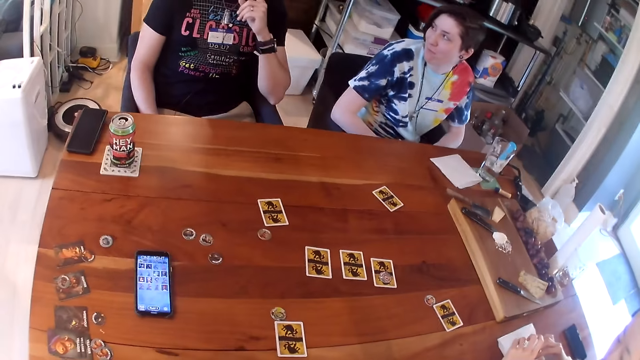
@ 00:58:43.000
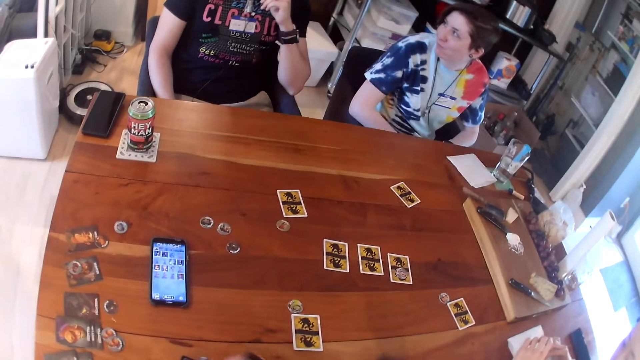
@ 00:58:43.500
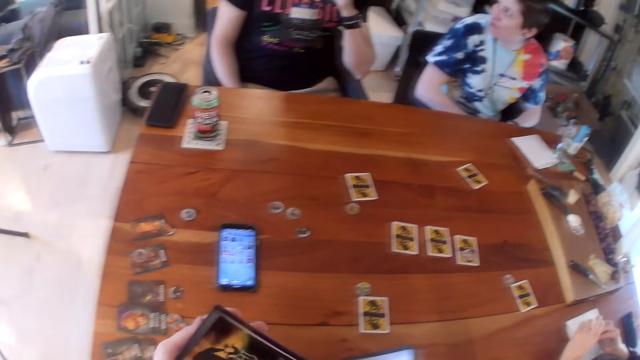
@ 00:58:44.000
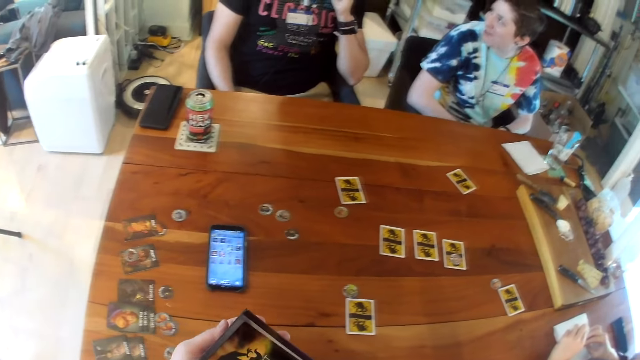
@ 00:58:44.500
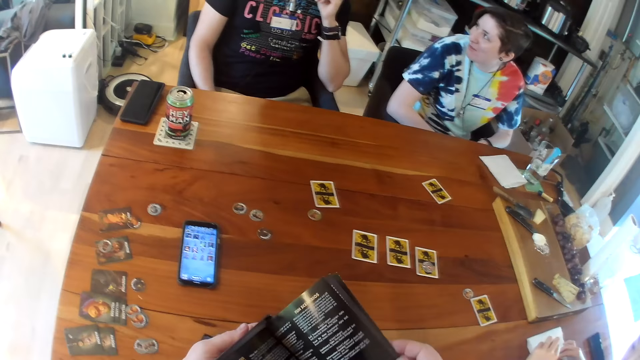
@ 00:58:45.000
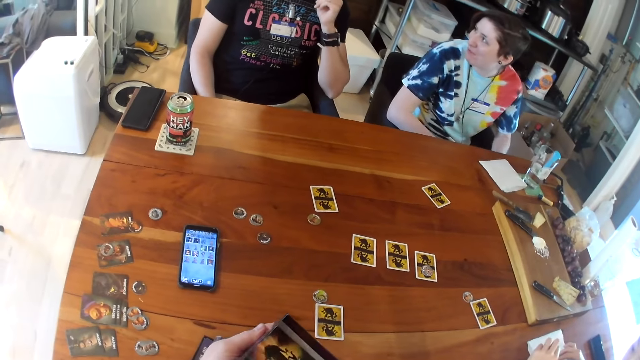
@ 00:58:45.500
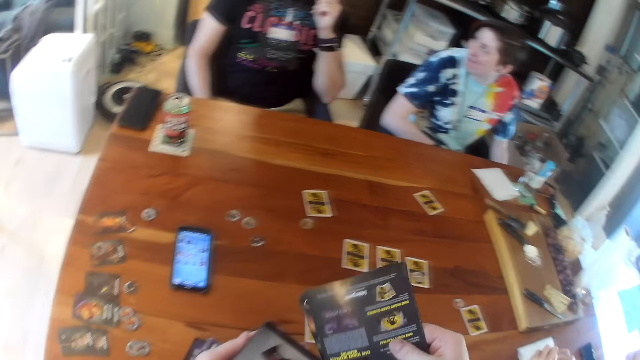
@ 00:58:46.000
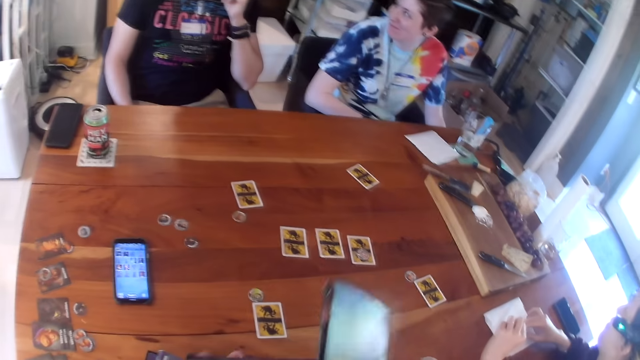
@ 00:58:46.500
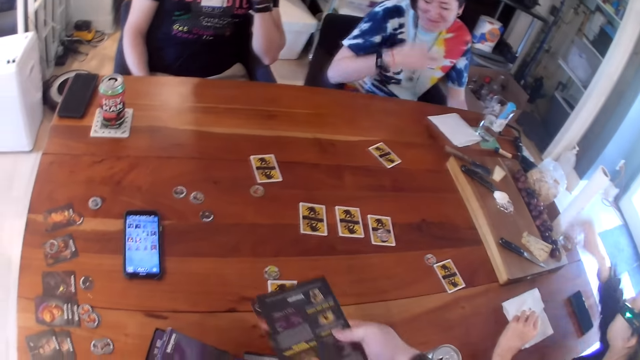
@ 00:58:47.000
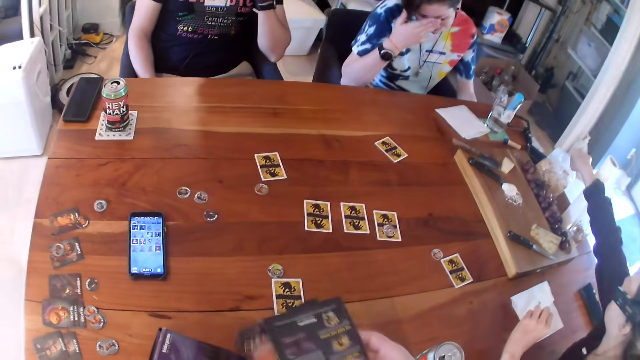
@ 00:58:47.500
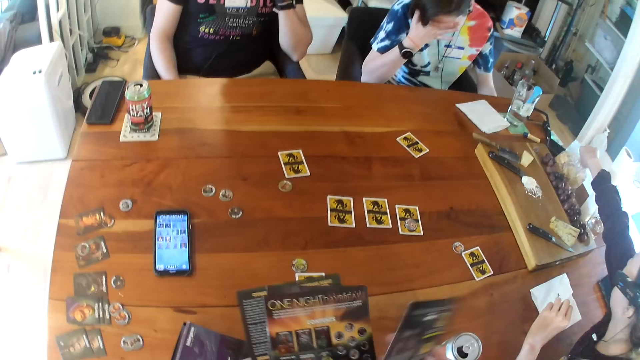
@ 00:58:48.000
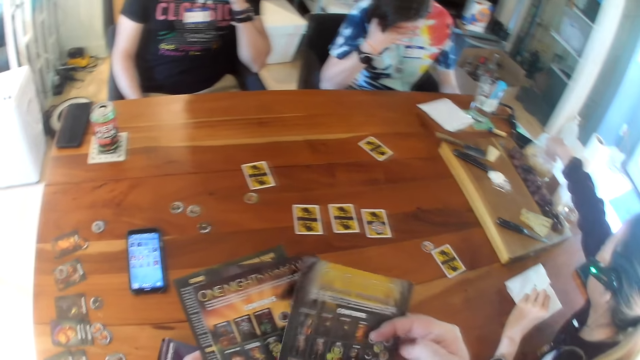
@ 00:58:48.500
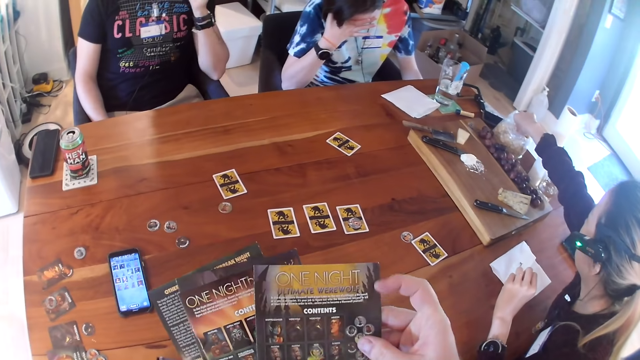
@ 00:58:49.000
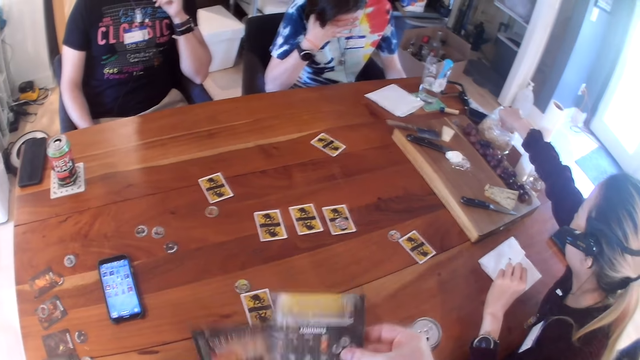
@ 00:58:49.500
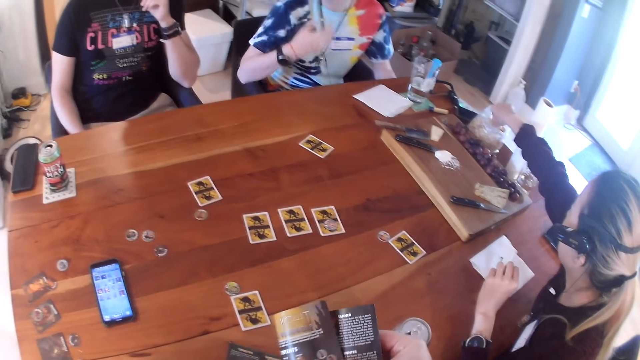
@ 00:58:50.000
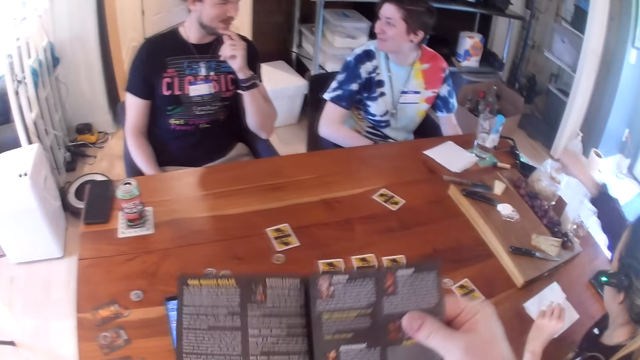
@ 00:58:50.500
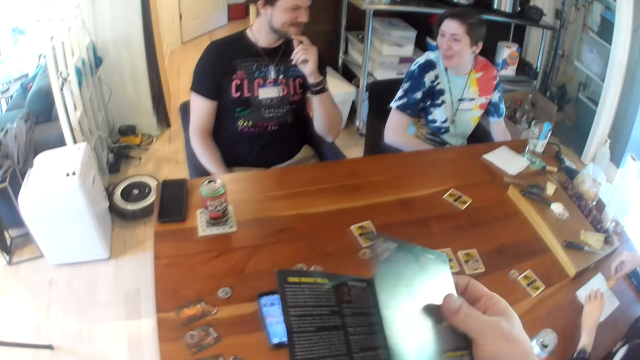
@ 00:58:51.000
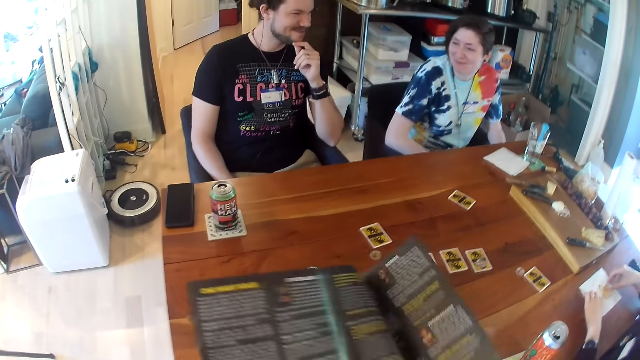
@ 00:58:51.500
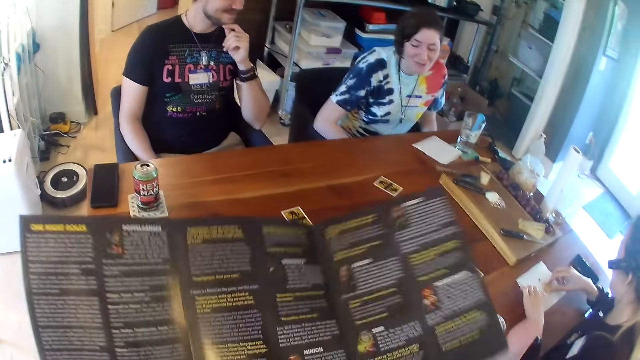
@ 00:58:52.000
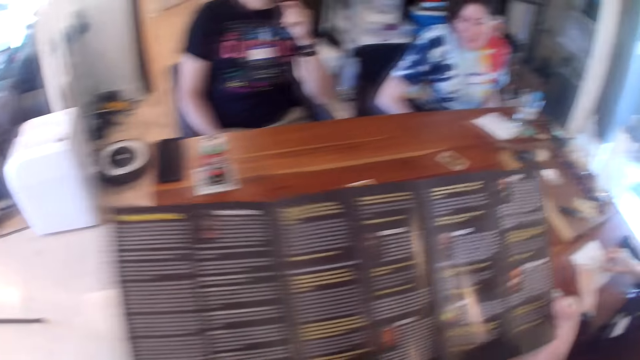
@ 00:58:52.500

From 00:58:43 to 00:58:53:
The camera wearer opens the box with both hands. He places the lid of the card game box on the table with his right hand. He picks two game manuals or booklets from the card game box with his right hand. He opens the booklet. He picks a game manual from the card game box with his right hand. He arranges the booklet. He turns the booklet. He holds the game manuals in both hands. A woman picks a biscuit with her right hand from a bag of biscuits on the table. The camera wearer looks at the booklet. He opens the game manual with both hands. Another woman converses to a man. The camera wearer examines the game manual with his right hand. The first woman places the biscuit in her left hand on a napkin on the table.

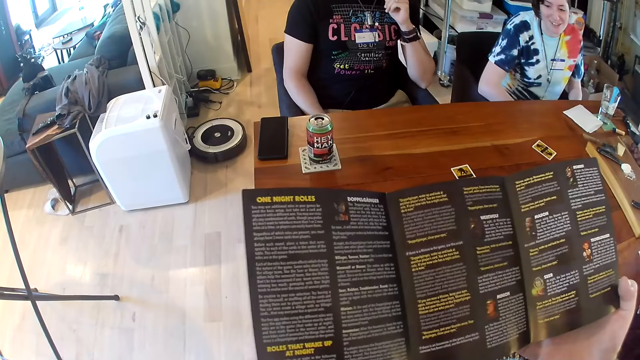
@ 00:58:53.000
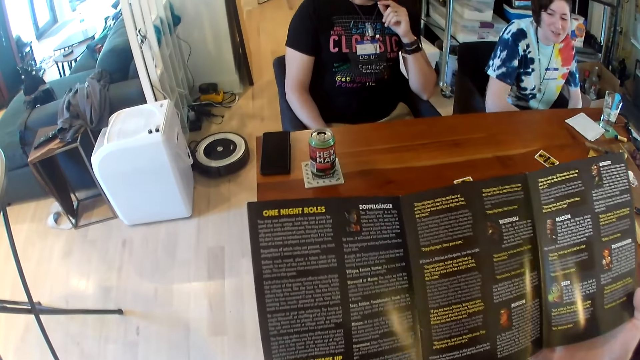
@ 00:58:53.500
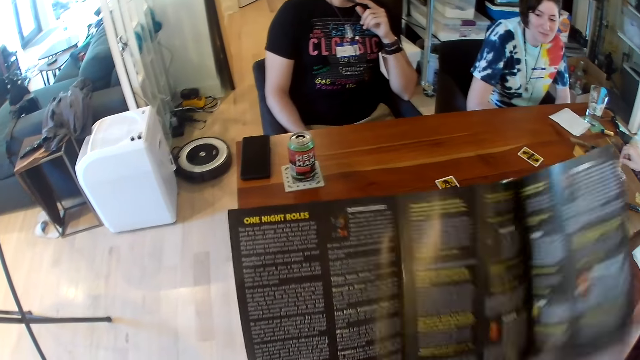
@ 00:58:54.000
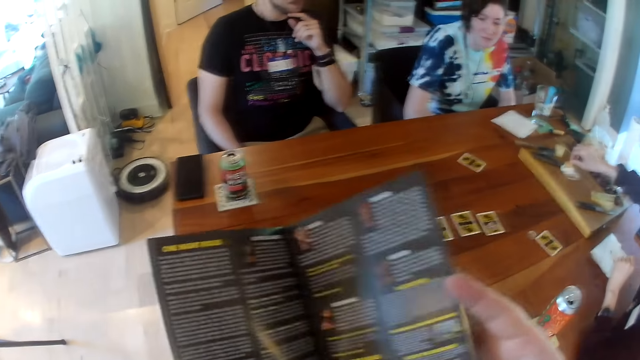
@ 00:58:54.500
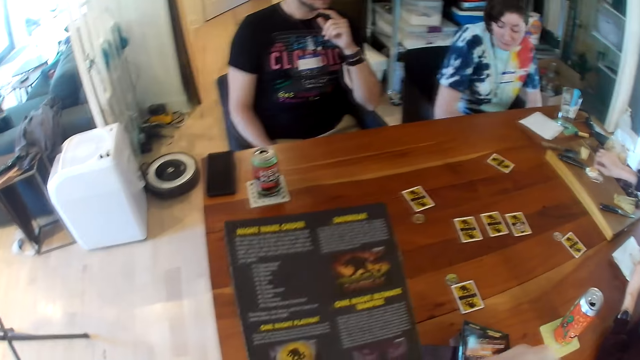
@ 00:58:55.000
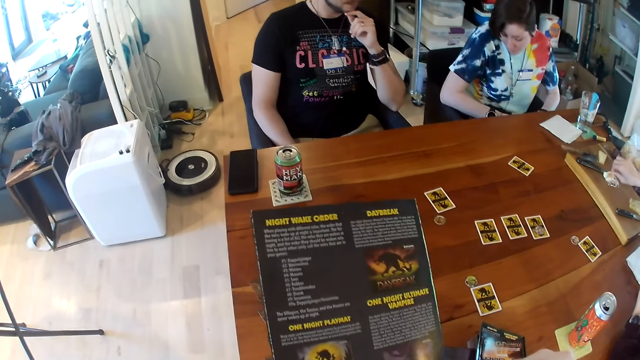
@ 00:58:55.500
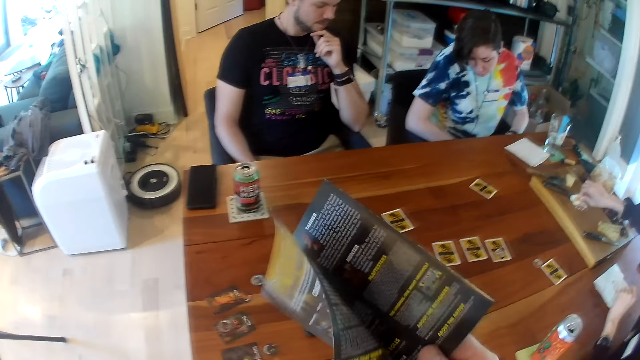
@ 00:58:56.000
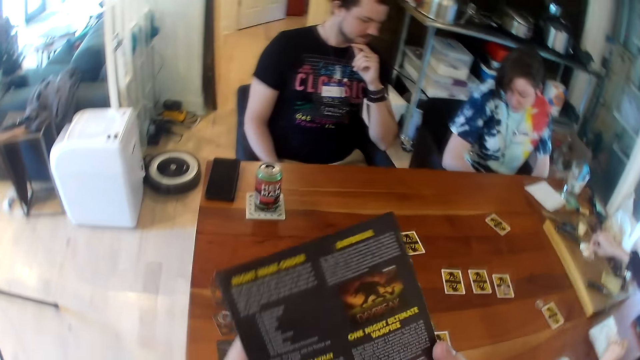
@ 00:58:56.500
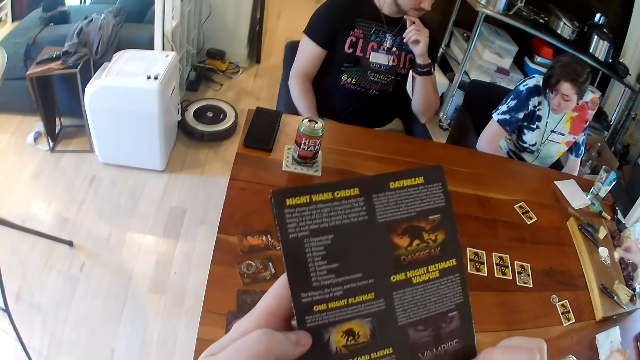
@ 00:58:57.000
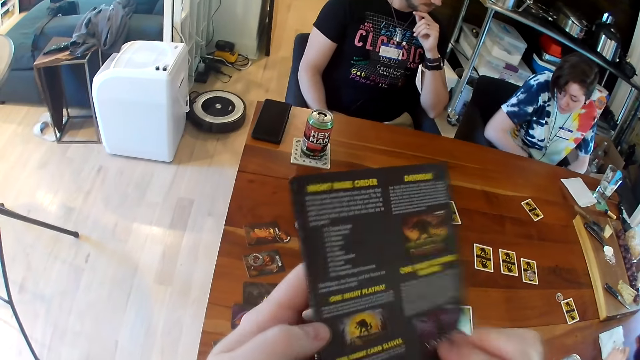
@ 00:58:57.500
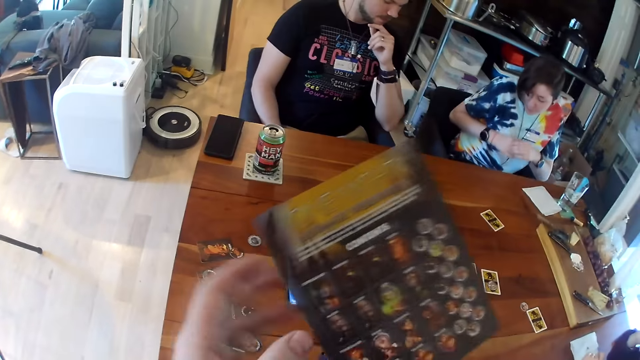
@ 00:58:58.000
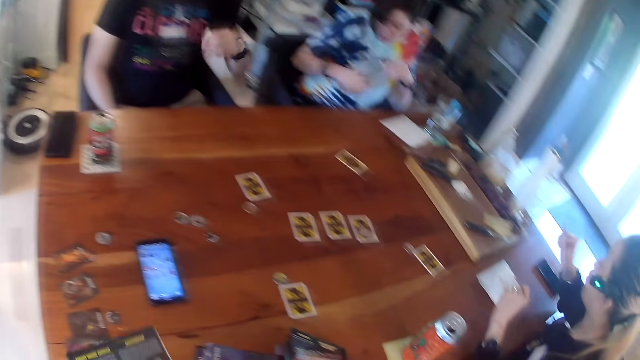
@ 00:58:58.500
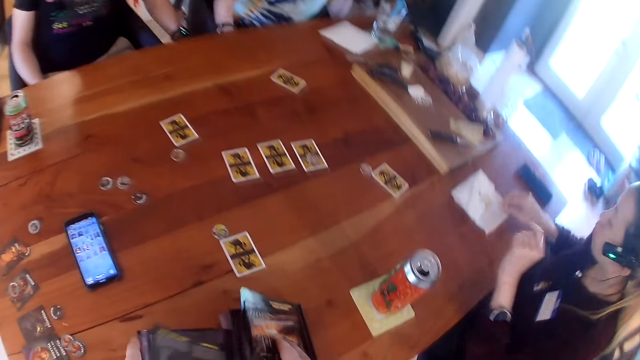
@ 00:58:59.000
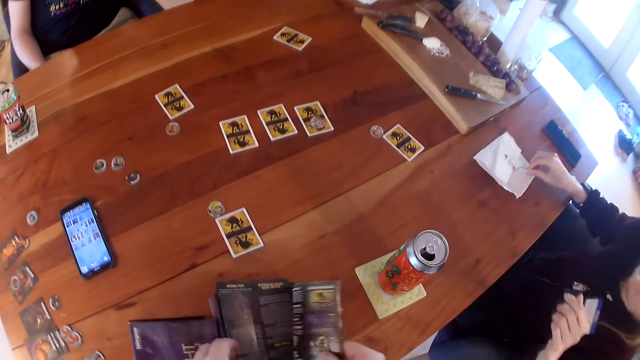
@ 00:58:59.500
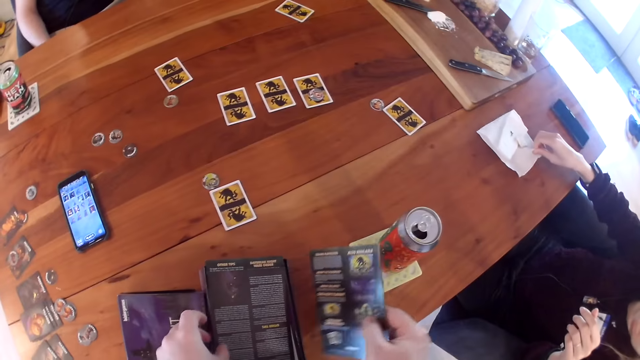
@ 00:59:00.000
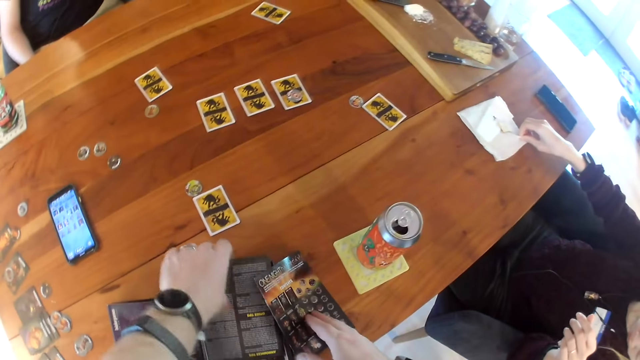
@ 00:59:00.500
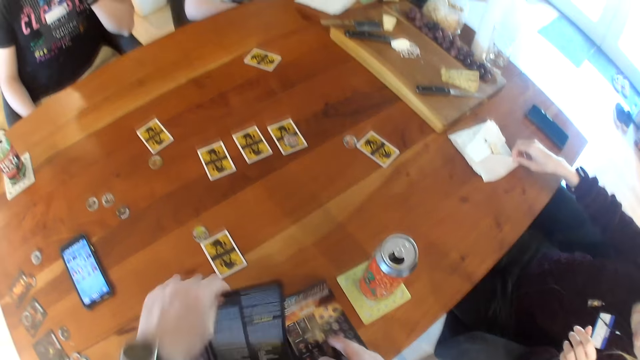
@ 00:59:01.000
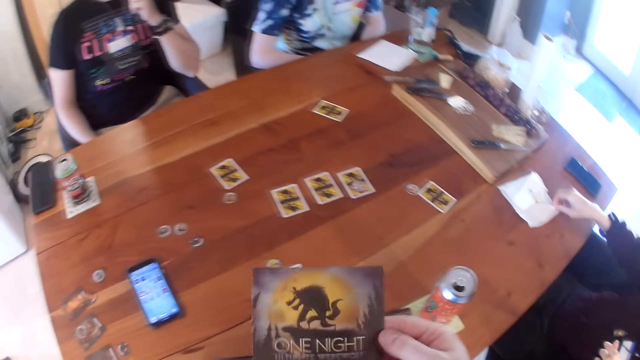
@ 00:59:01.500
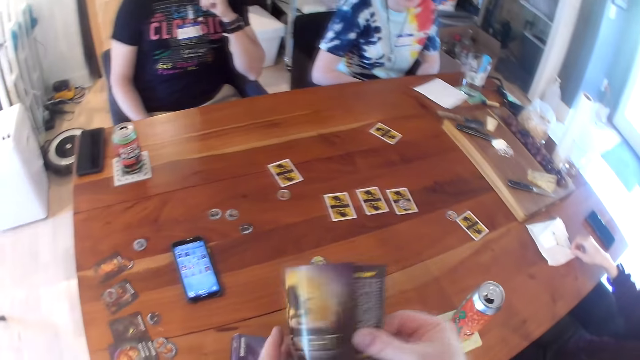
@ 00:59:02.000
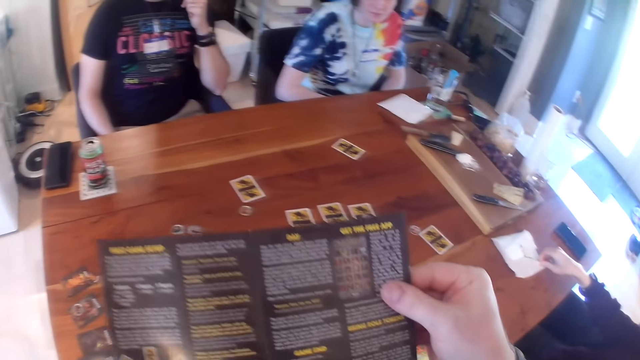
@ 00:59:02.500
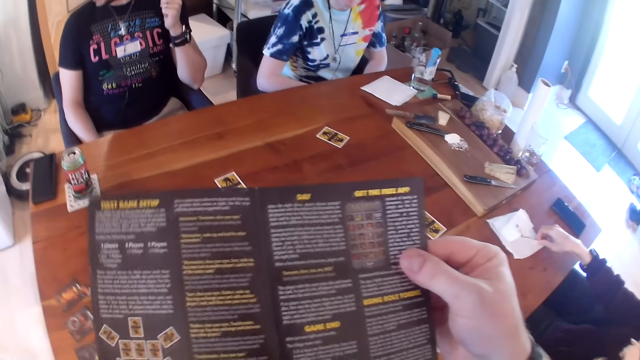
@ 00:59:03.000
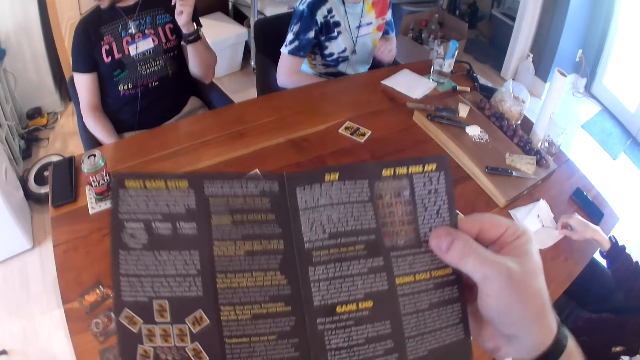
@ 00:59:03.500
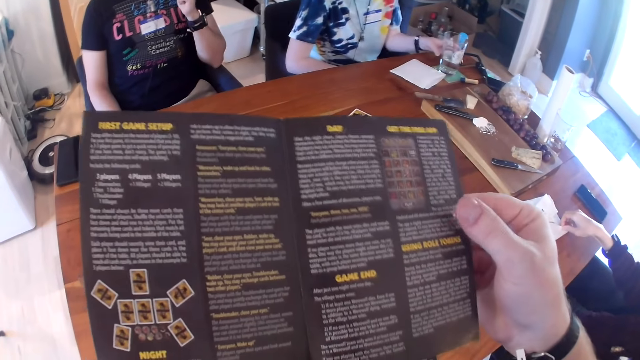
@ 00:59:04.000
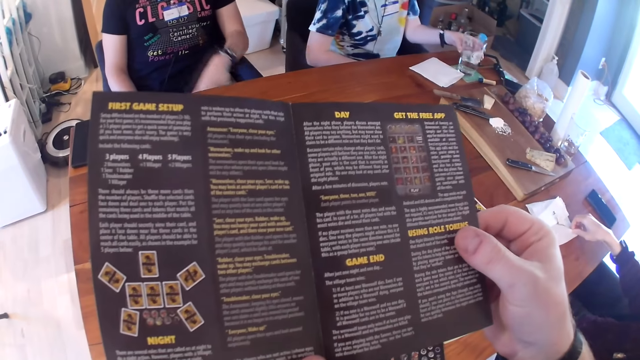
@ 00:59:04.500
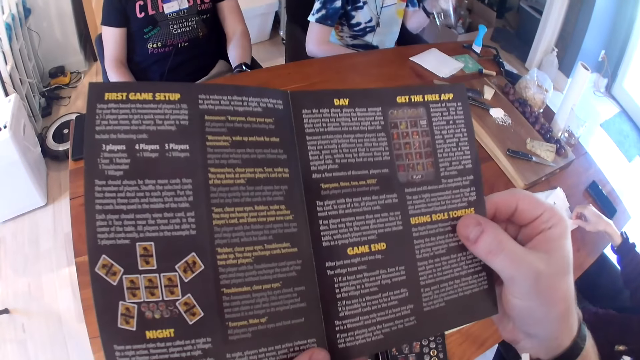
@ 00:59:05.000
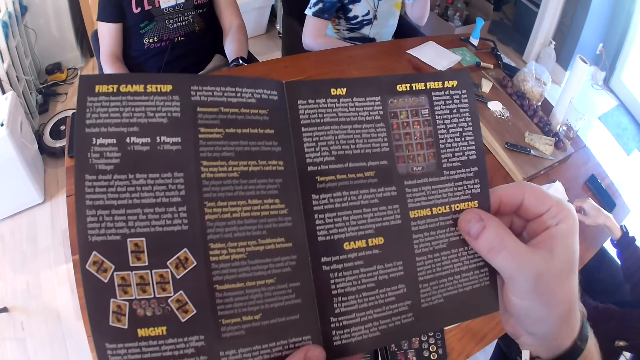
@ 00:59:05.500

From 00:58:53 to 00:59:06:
The camera wearer looks at the booklet. They close the booklet. A woman dips the biscuit in her right hand in the butter on the wooden board. The camera wearer looks at the booklet. He turns a booklet on the hands. Another woman converses to a man. The camera wearer picks a game manual from the table with his right hand. He places the game manual in his left hand on a card game box on the table. He looks at a third woman. The third woman moves on the table. The camera wearer places the game manual in his right hand on the table. He picks a game manual from the table with his left hand. He holds the game manual with his right hand. He opens the game manual with both hands. He looks at the booklet. The second woman picks a cup of water from a coaster on the table with her left hand and drinks water.
